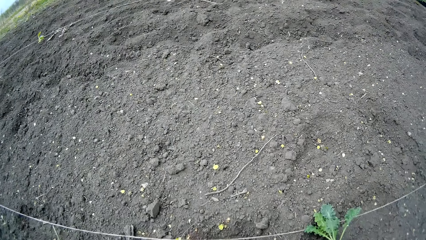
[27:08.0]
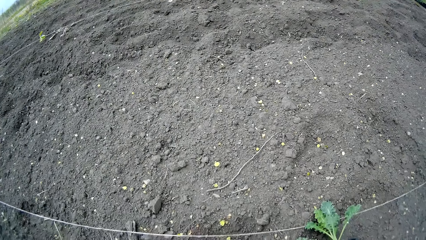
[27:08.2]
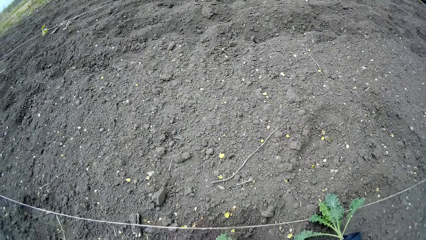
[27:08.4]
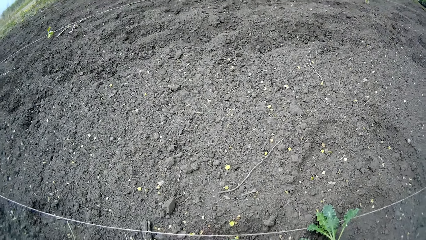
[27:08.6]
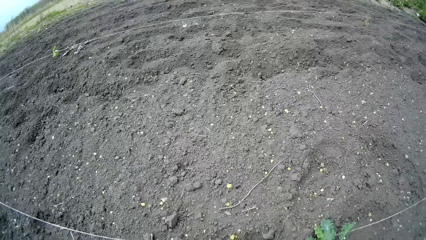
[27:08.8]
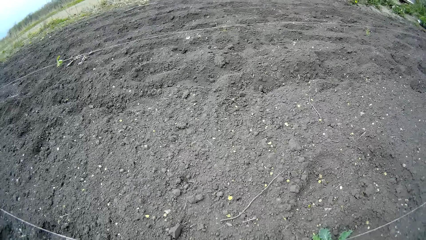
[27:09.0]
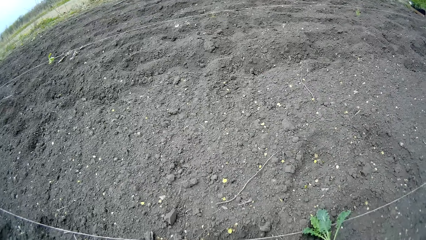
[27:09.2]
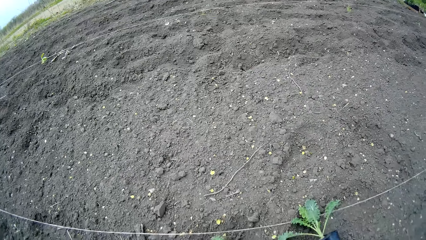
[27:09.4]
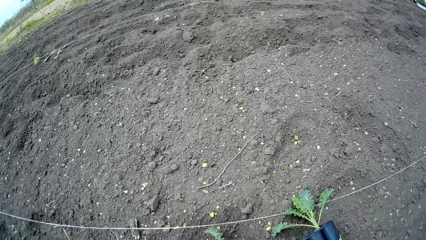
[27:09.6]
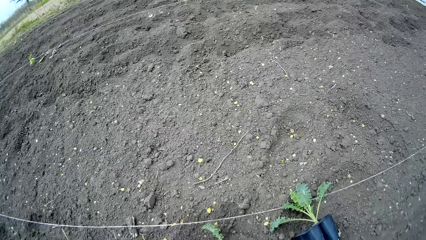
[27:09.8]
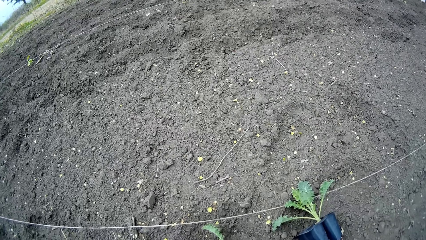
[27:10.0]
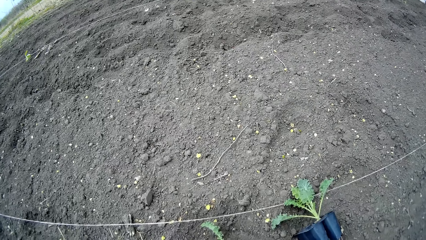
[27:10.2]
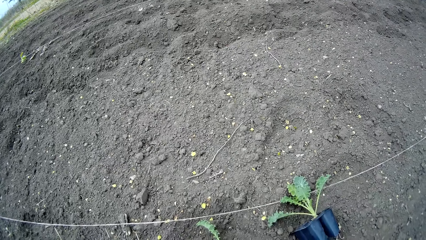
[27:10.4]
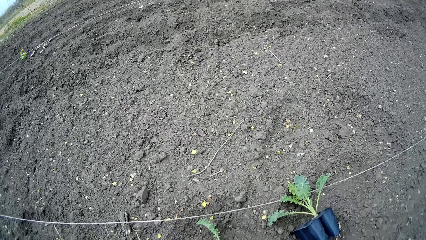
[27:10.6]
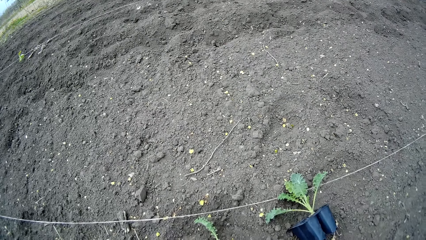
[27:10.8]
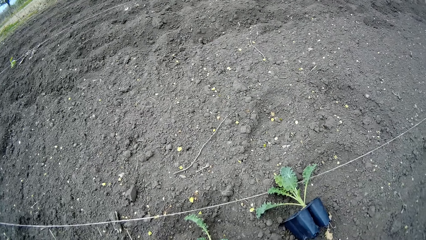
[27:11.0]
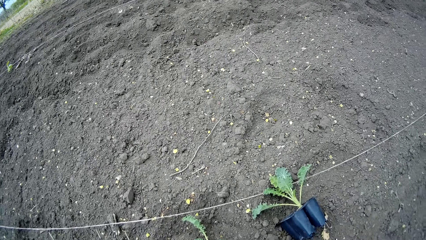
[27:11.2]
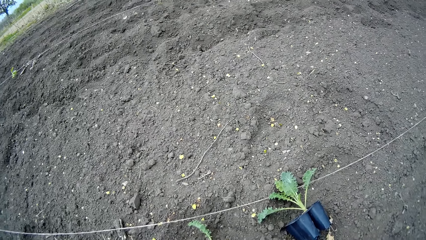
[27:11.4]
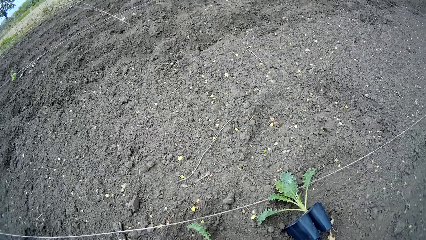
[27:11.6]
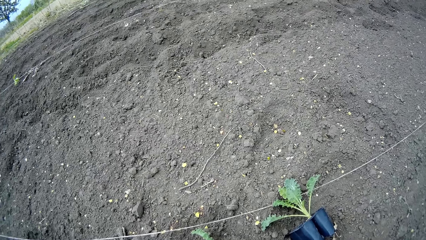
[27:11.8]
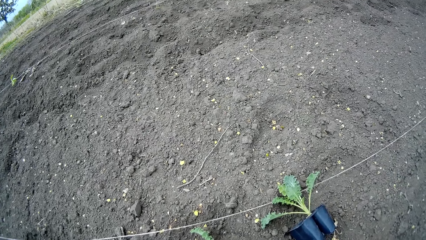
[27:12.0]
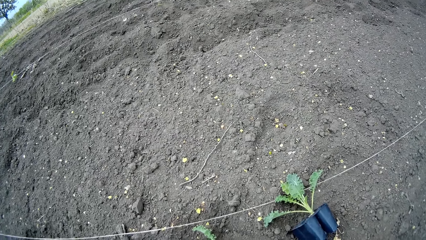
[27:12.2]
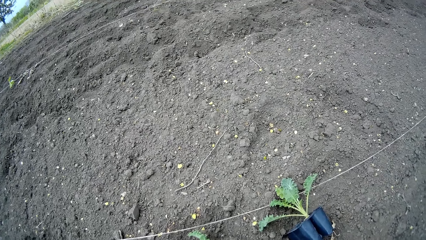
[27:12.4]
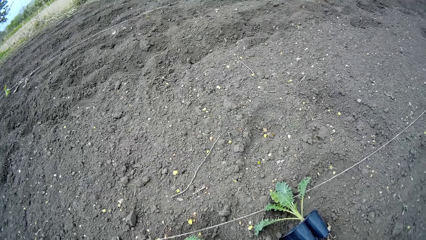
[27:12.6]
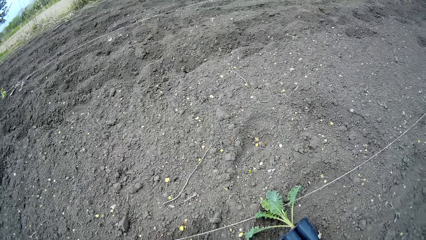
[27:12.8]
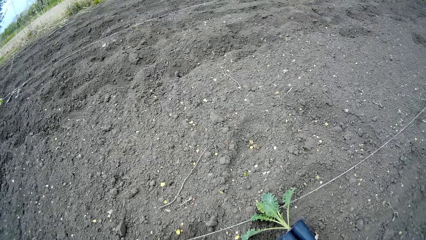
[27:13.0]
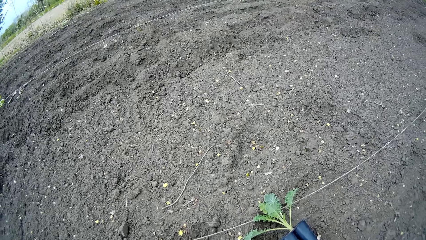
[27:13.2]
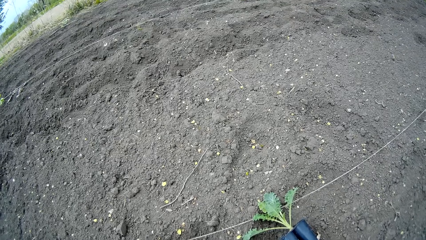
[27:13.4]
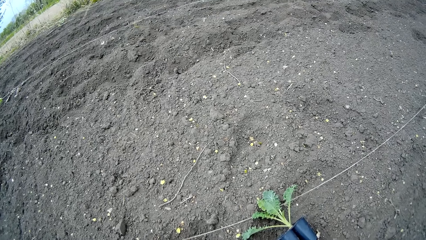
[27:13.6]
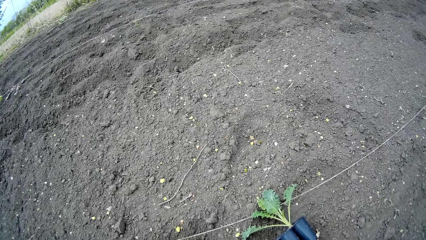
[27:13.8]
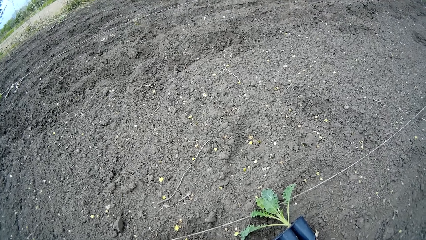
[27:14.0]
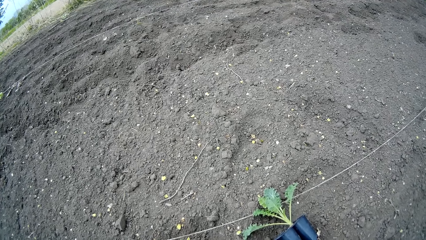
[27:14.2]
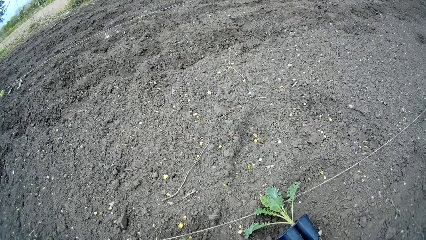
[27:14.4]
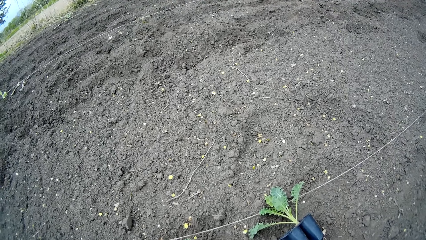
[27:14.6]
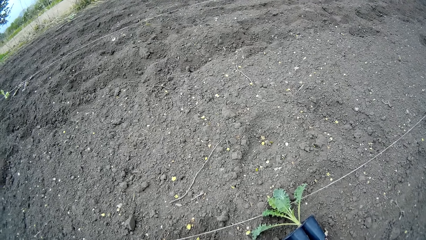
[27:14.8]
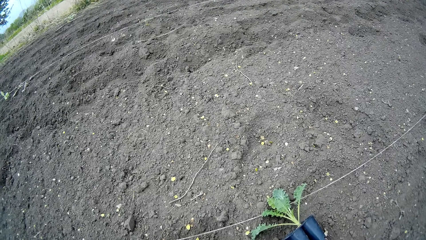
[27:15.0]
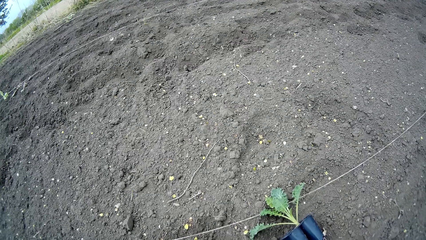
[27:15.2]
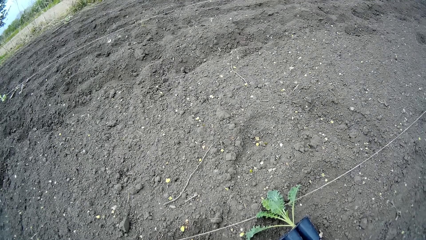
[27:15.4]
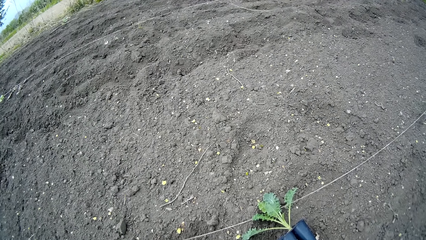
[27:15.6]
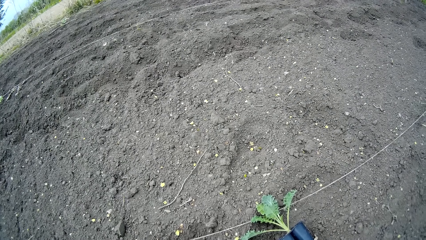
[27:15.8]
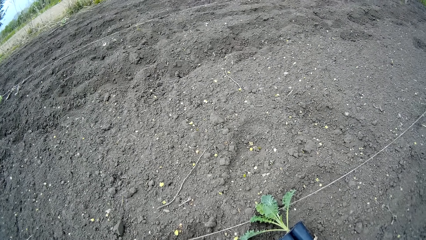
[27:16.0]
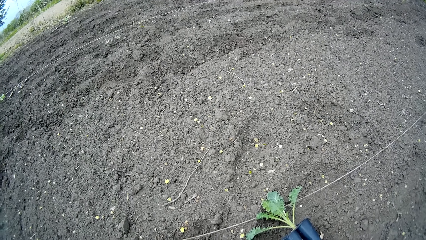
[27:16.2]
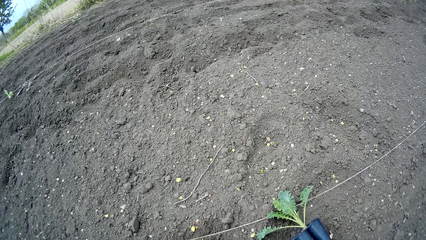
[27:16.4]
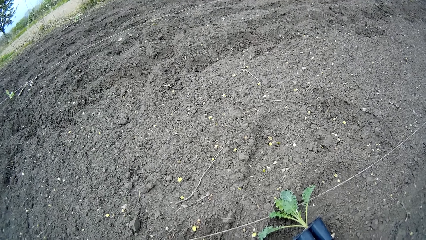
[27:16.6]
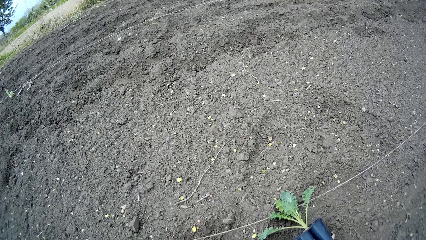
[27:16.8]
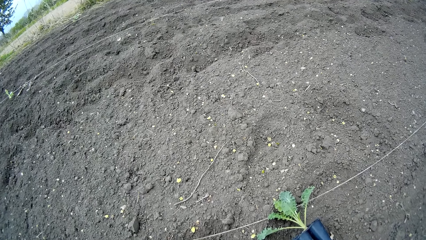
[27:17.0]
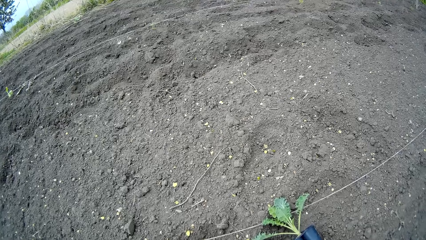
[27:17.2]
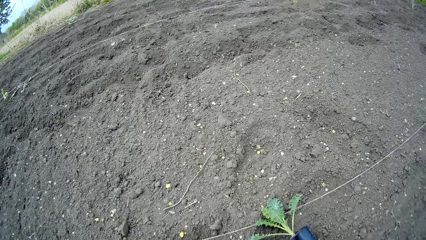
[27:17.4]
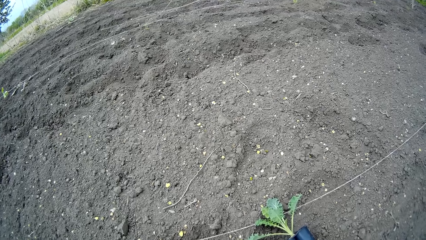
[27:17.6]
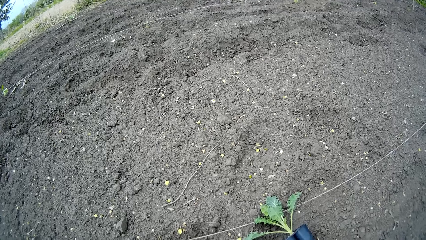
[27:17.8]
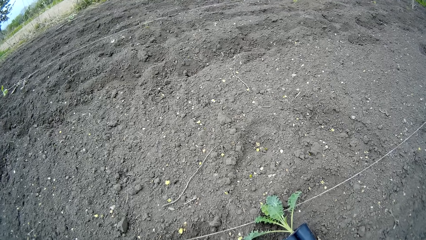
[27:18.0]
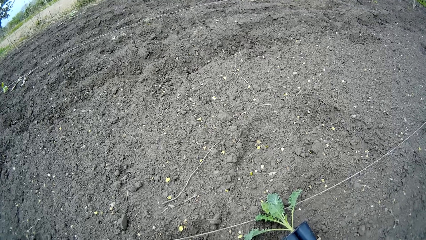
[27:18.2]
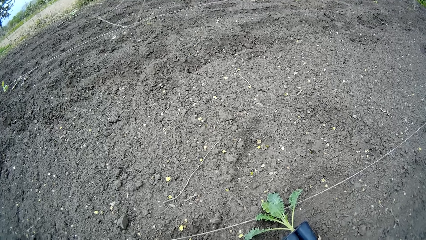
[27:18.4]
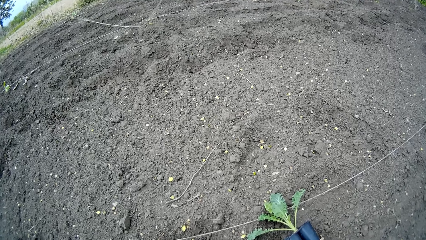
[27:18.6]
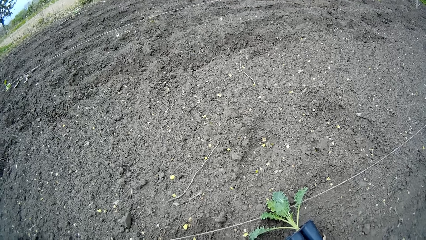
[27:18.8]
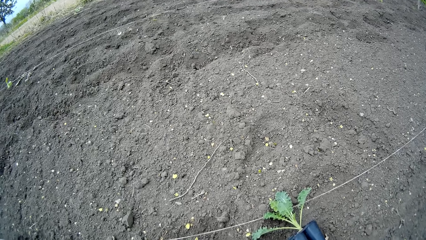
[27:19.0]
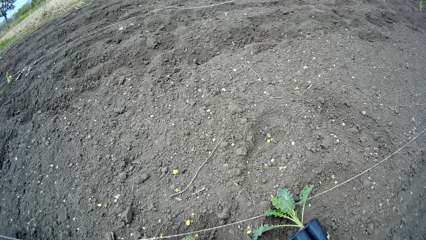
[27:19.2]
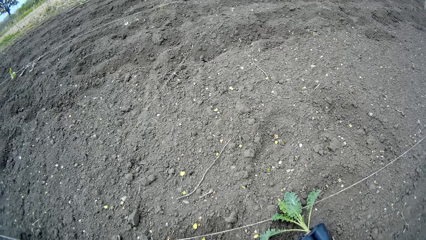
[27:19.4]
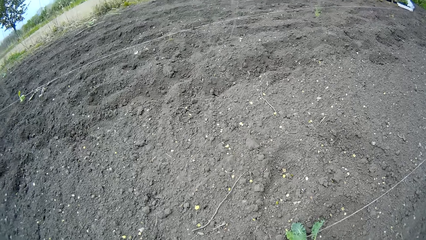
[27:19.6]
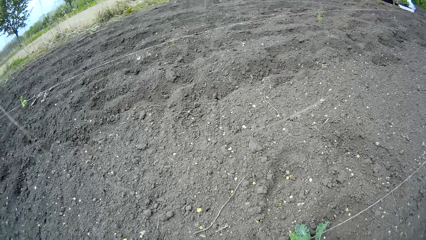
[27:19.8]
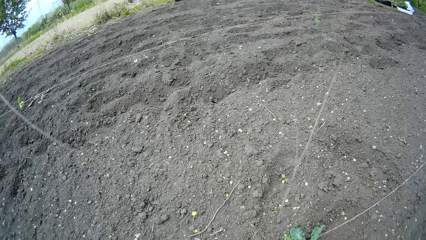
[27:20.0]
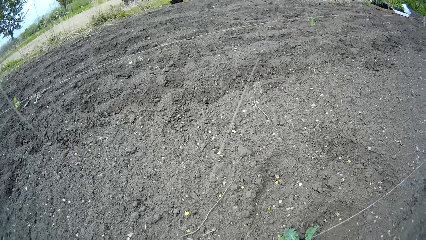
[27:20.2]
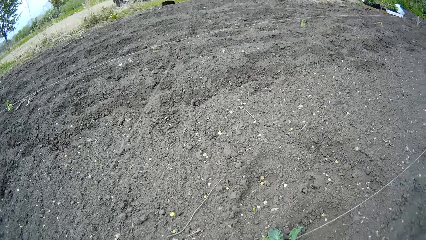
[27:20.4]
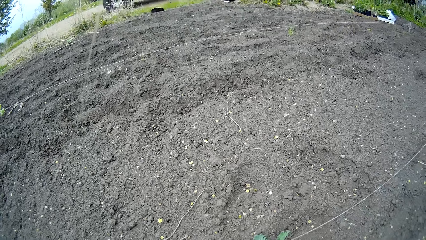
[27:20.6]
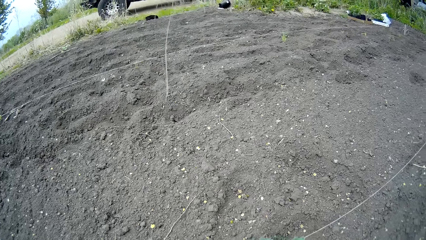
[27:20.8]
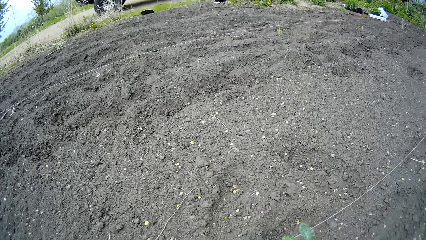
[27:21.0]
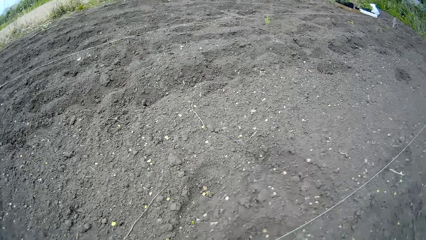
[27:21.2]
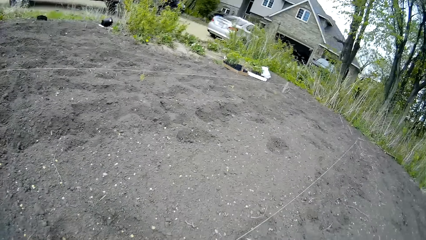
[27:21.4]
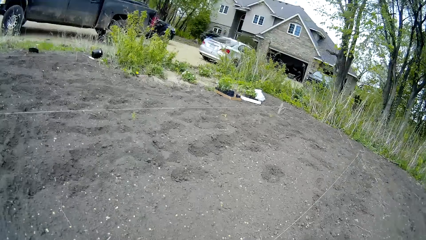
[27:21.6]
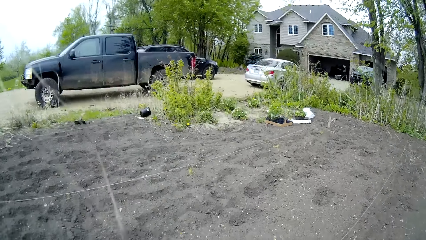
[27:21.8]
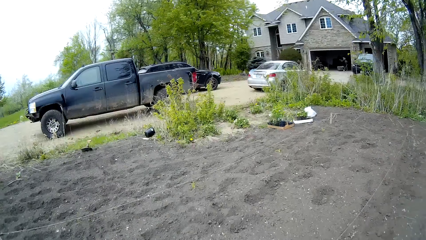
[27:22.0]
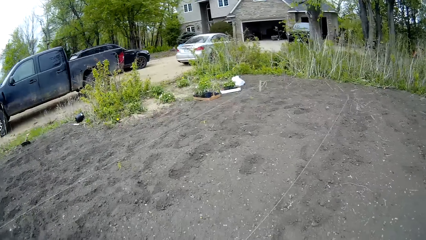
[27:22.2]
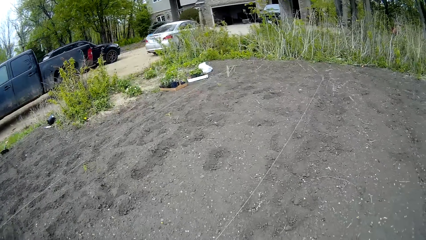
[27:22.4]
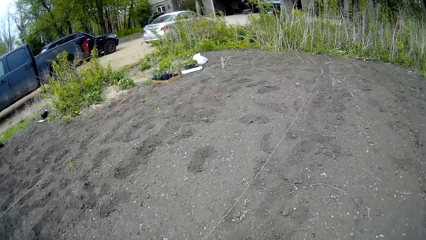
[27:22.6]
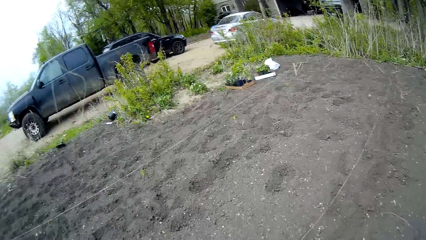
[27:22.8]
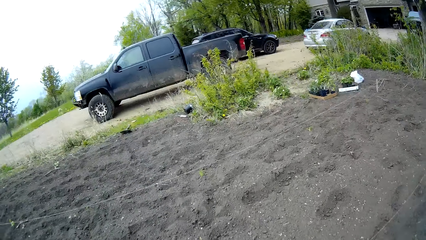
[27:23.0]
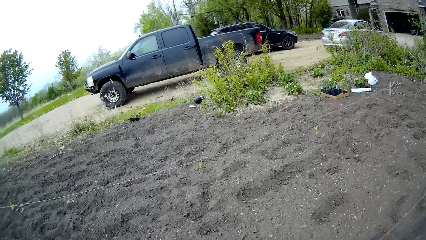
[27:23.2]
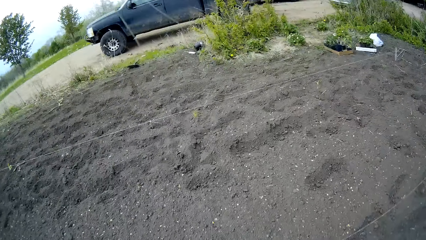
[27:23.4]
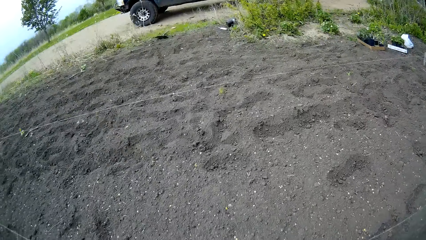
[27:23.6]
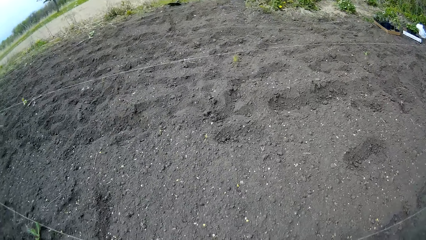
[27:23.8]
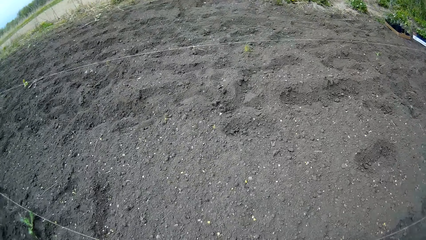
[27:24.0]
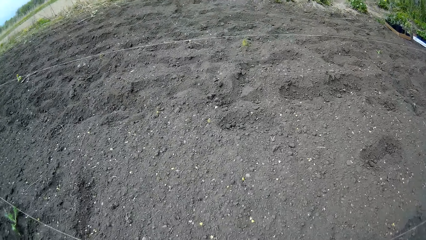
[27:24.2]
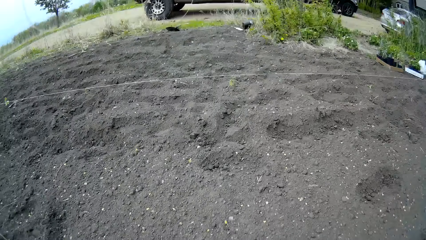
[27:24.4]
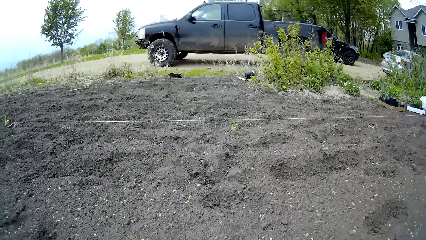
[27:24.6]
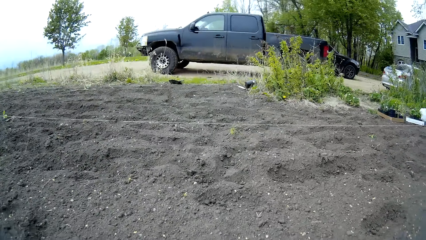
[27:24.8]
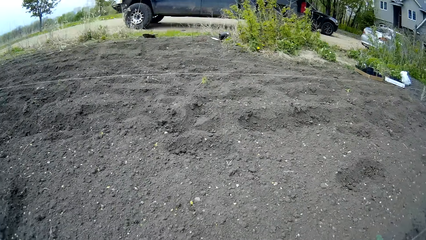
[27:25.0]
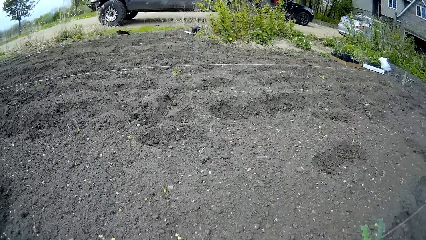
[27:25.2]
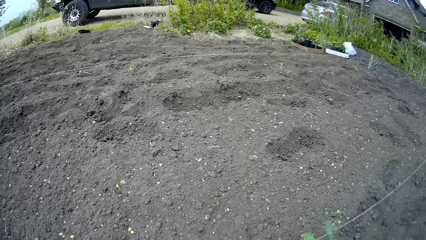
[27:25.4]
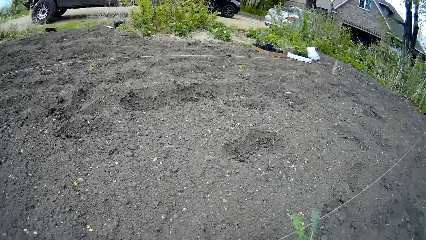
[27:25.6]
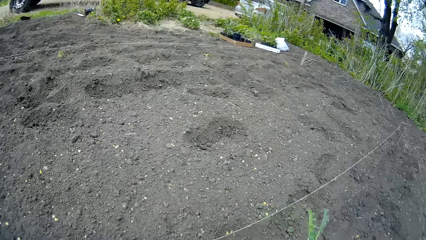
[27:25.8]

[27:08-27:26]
The camera wearer looks around. He picks a plant. He stands. He carries a plant pot from the ground with his right hand. He walks and kneels down.
